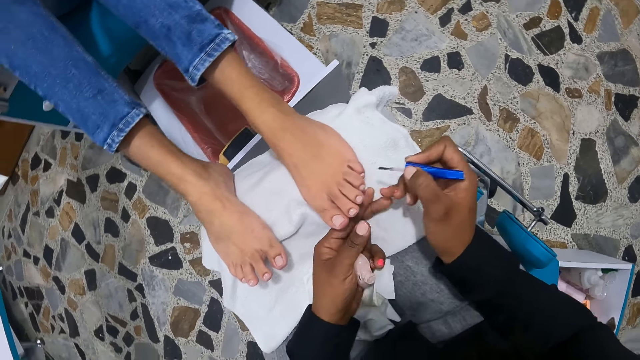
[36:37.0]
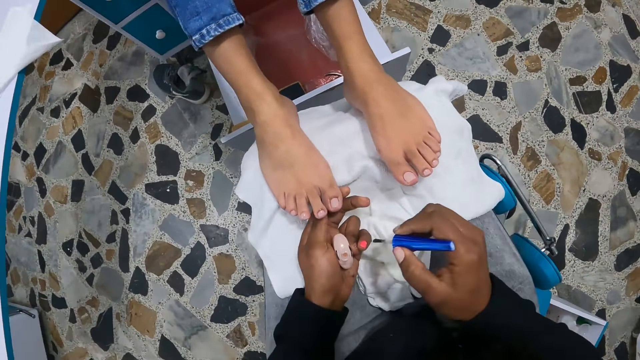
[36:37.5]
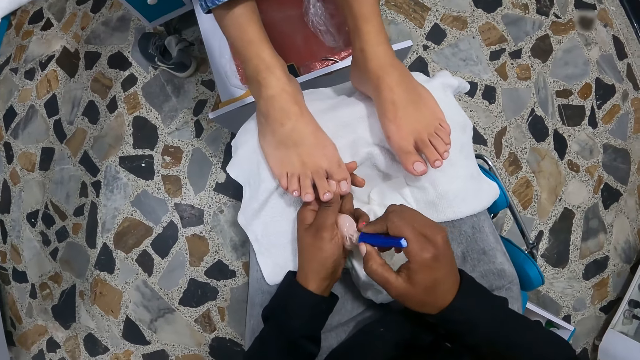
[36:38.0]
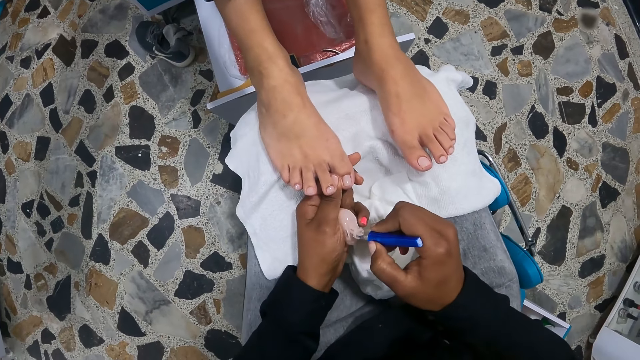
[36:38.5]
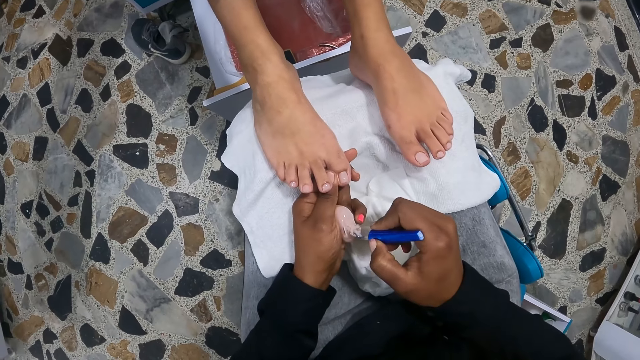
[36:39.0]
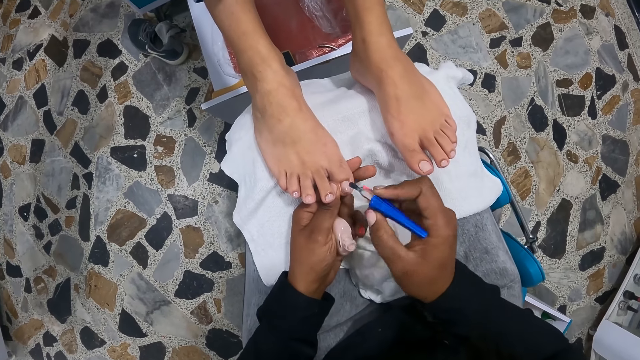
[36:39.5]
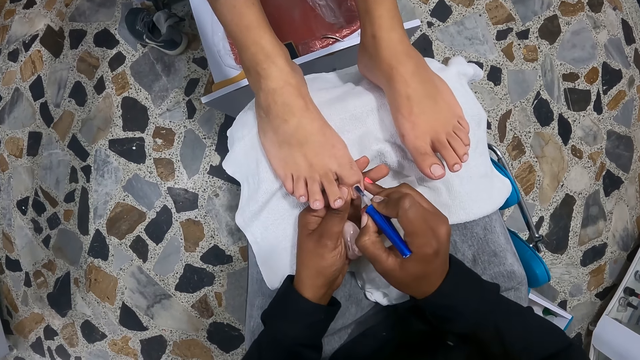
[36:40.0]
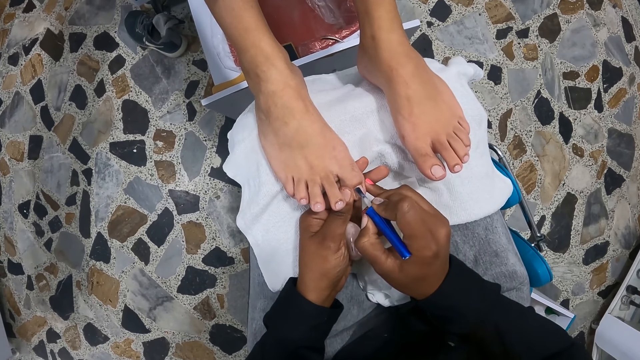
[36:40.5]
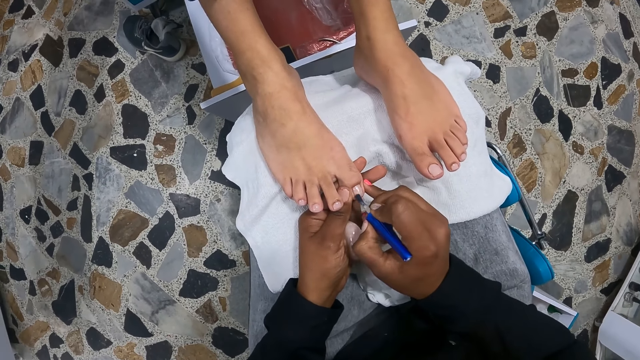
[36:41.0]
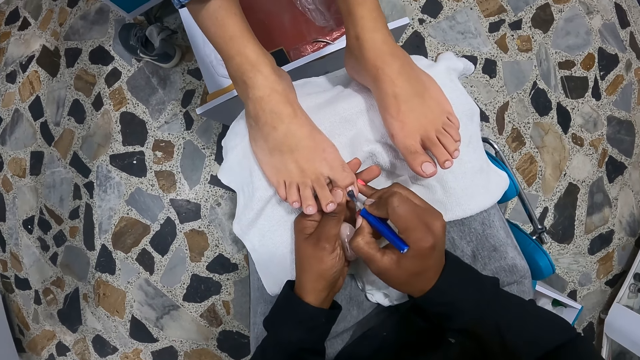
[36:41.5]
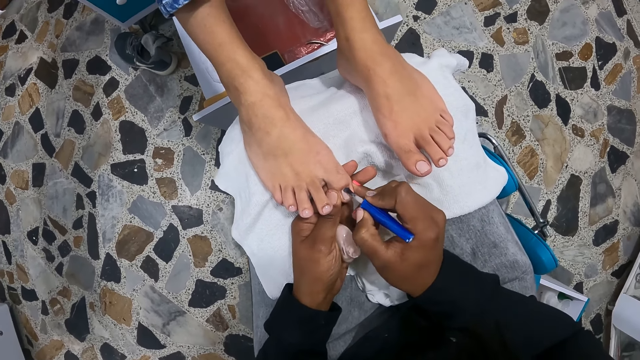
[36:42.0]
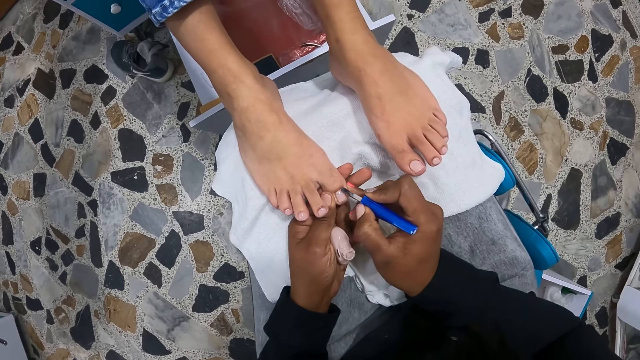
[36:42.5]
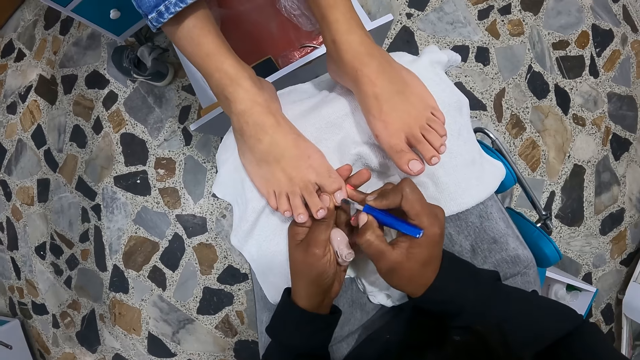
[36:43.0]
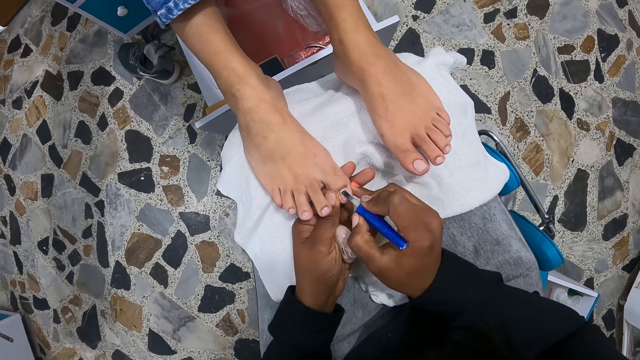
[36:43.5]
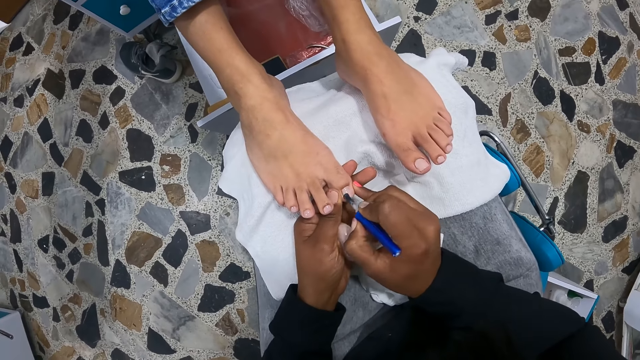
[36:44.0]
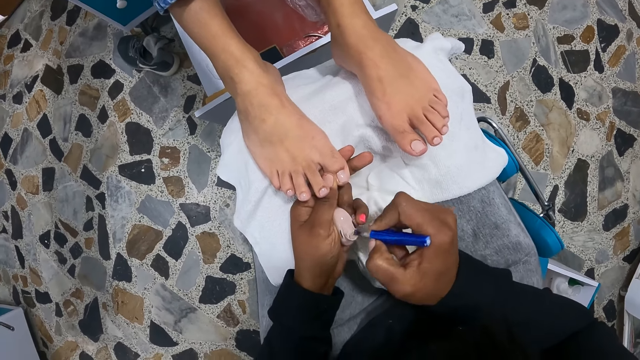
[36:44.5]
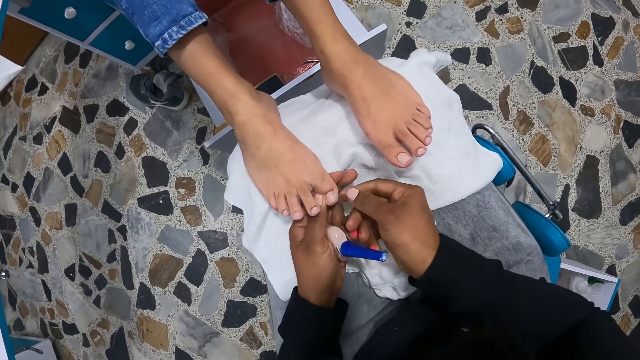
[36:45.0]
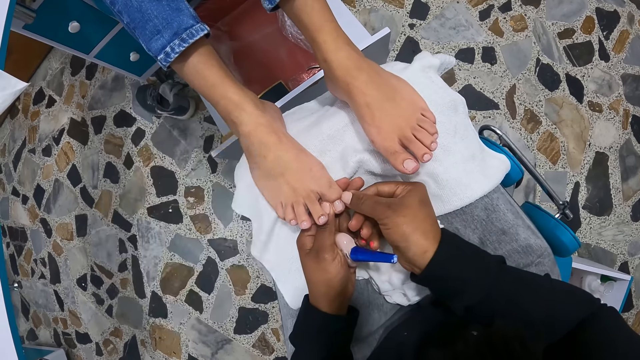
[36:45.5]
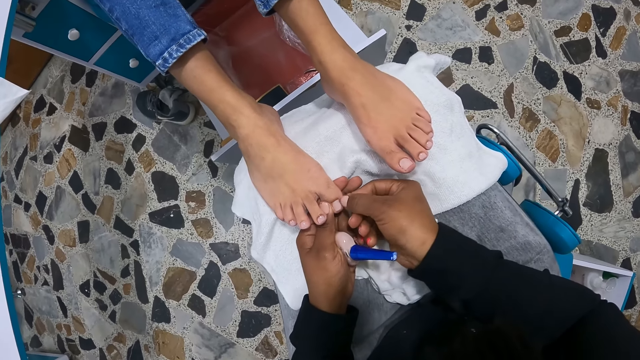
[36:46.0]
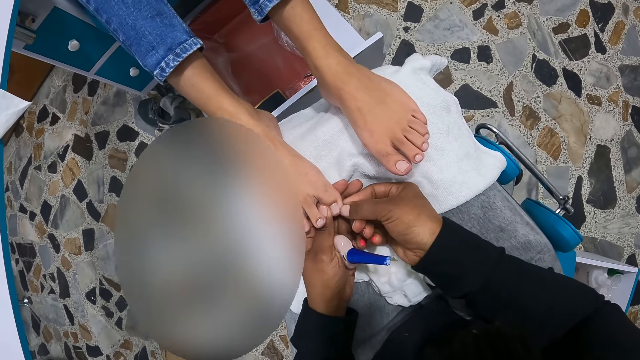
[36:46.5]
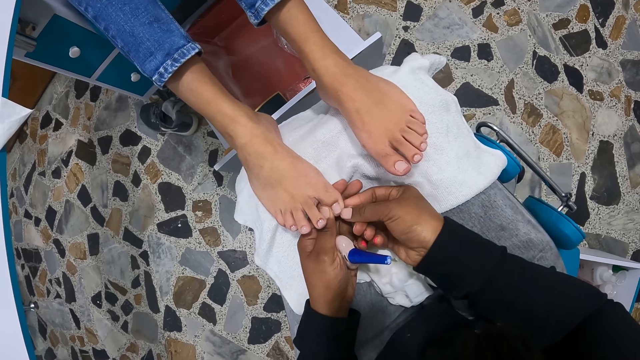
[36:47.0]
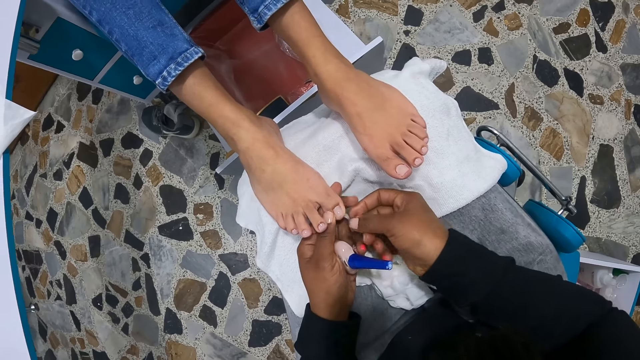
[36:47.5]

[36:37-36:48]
The camera wearer holds the woman's right toe with her left hand. She dips the nail polish brush in her right hand into the nail polish in her left hand. She paints the woman's right toes with the nail polish brush with her right hand. She drops the nail polish brush in her right hand into the nail polish in her left hand. She cleans the woman's right toes with her right hand. She removes the nail polish coat with her hand.

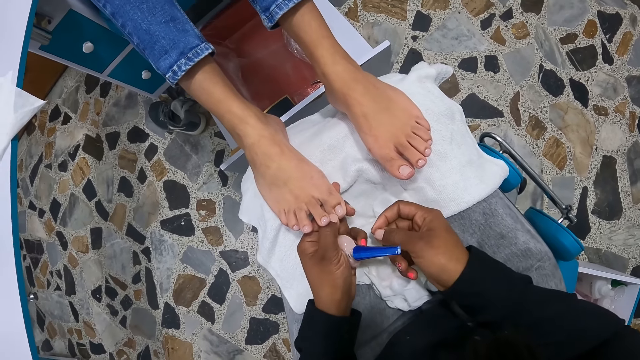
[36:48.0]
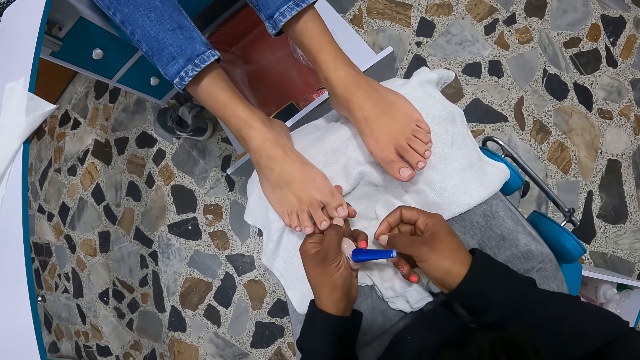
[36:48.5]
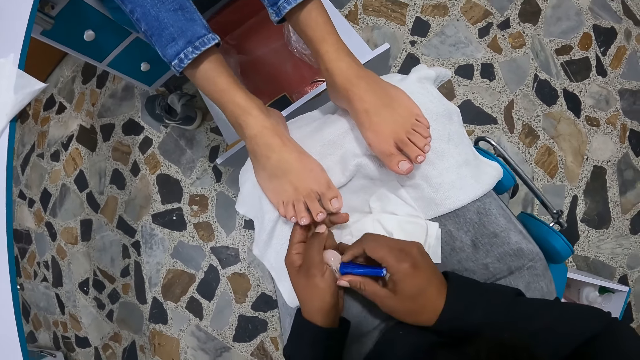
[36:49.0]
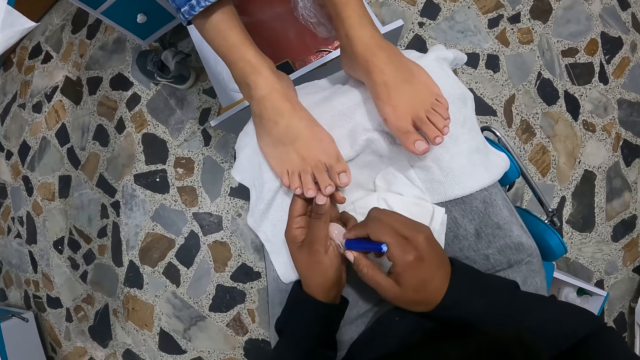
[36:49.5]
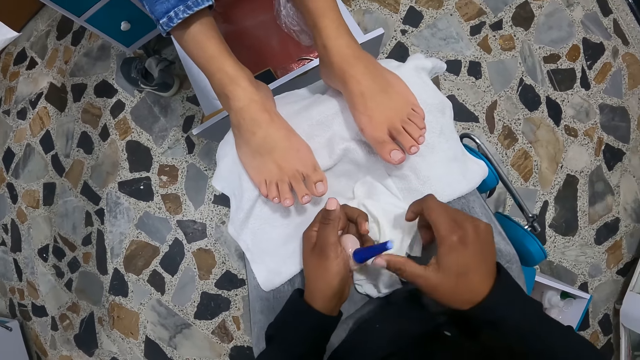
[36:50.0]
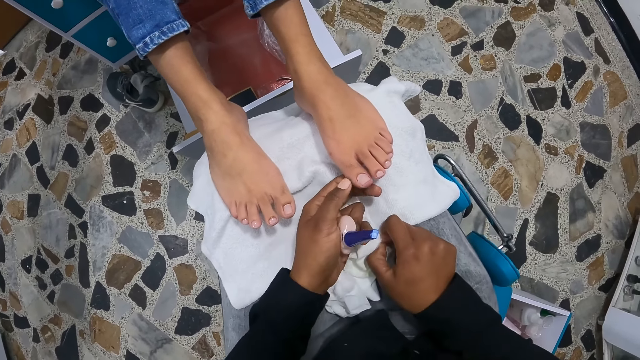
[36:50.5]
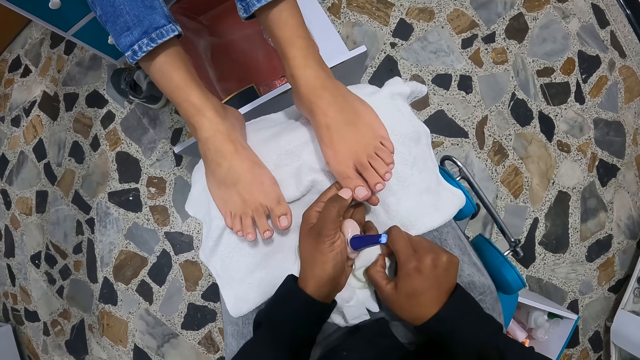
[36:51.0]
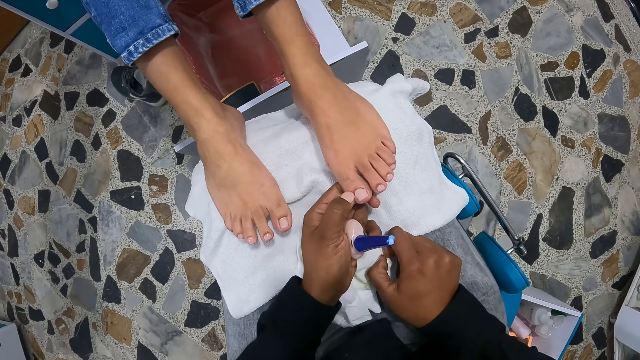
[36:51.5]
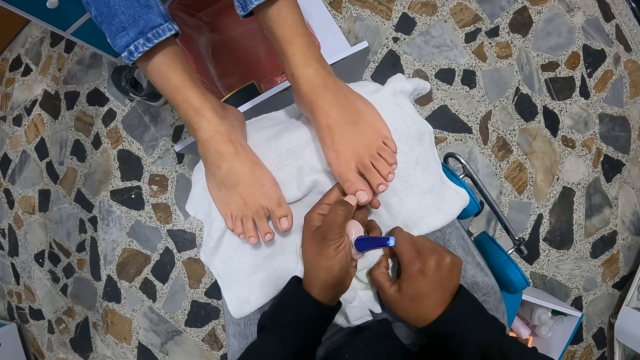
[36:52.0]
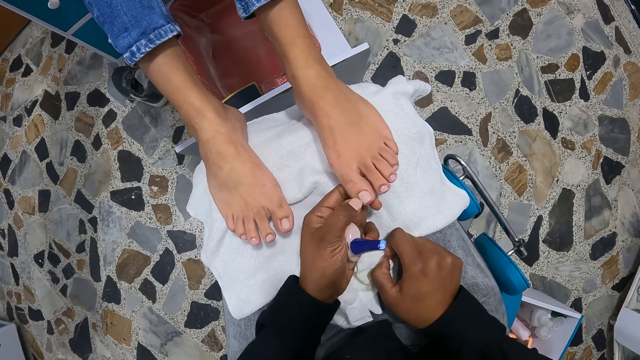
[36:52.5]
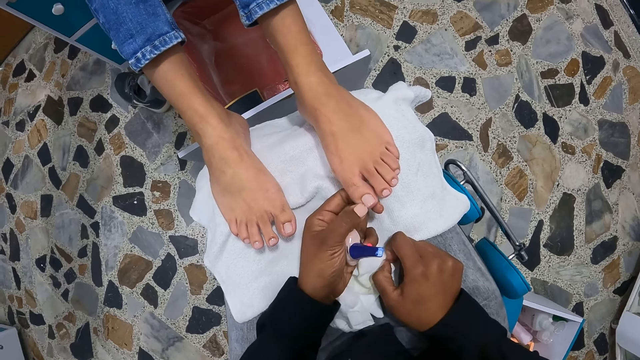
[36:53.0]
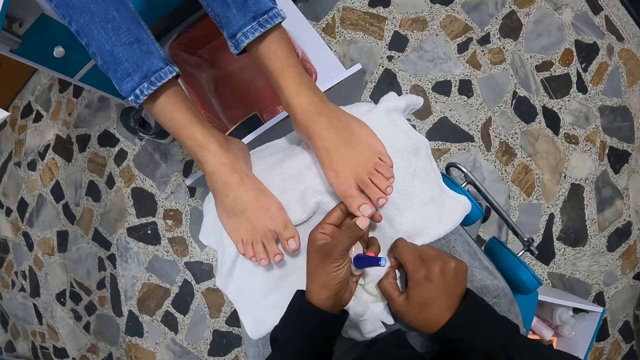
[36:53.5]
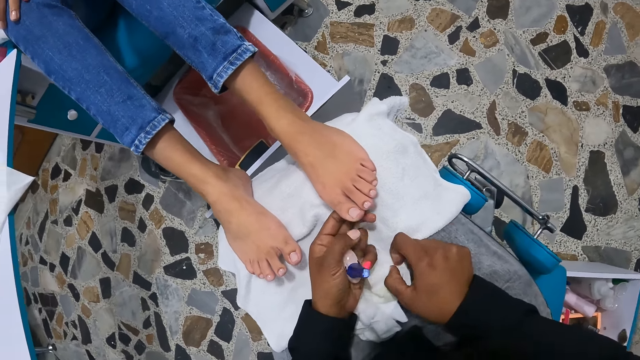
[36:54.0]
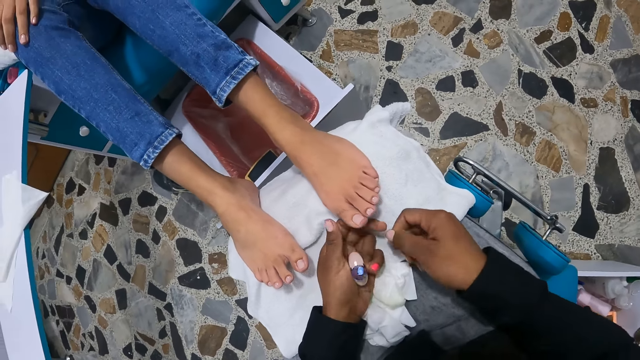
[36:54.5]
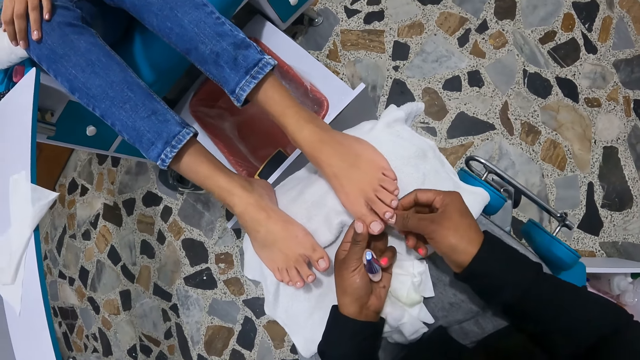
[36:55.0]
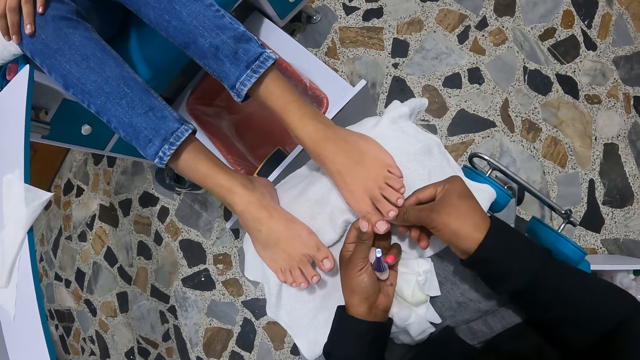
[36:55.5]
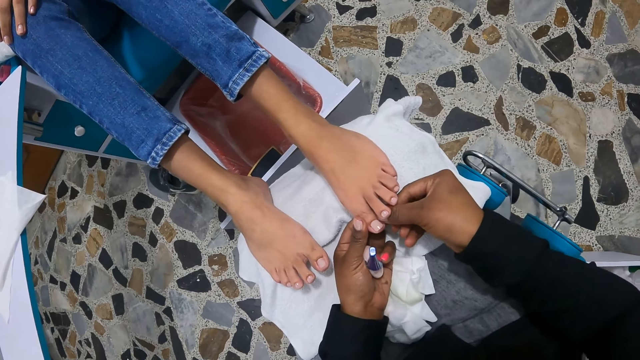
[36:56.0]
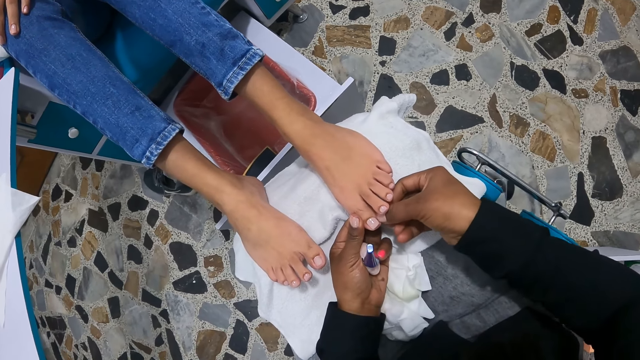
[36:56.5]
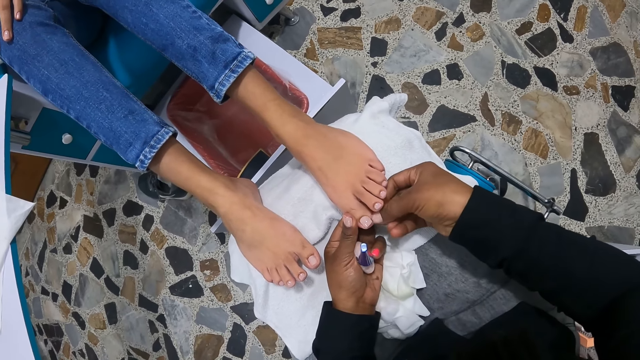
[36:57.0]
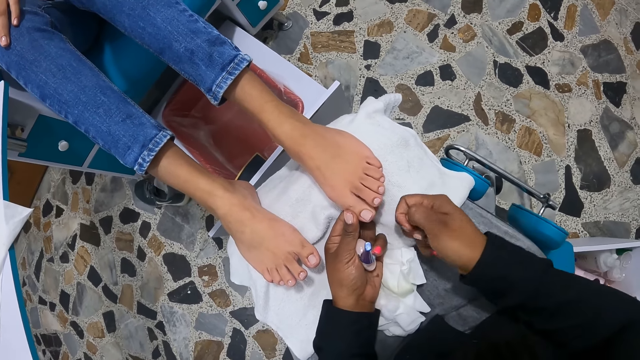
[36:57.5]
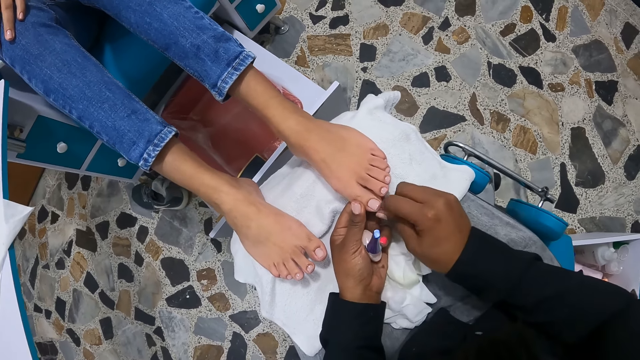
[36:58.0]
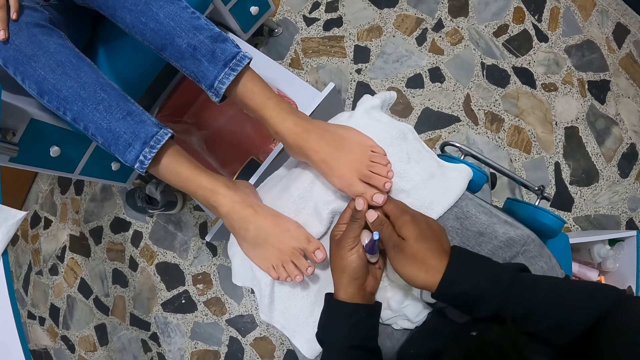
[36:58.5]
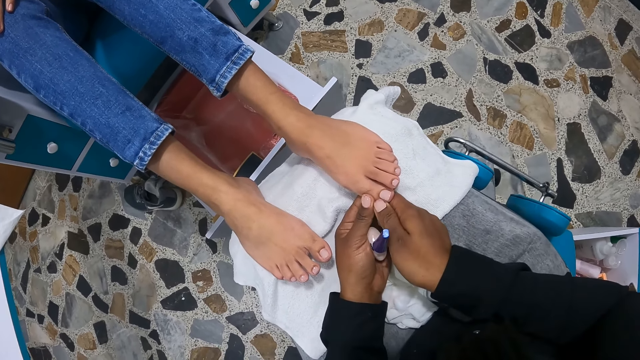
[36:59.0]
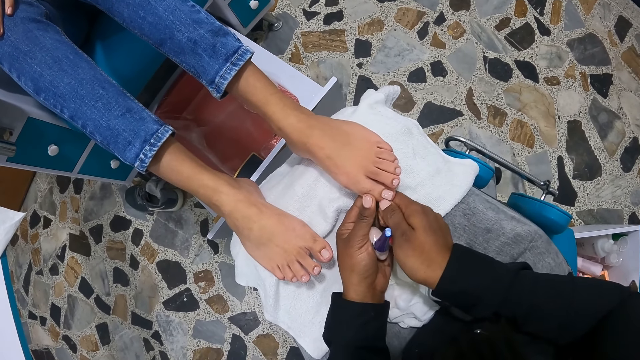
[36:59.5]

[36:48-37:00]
The camera wearer cleans the woman's right toes with her left hand. She holds the nail polish with both hands. She places her right hand on the piece of cloth on her legs. She cleans the woman's left toes with her left hand. She stares at the toes of the woman. She holds the woman's left toes with her left hand. She cleans the woman's left toes with her right hand.
